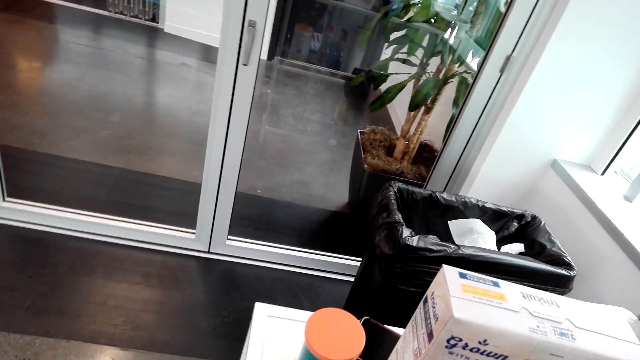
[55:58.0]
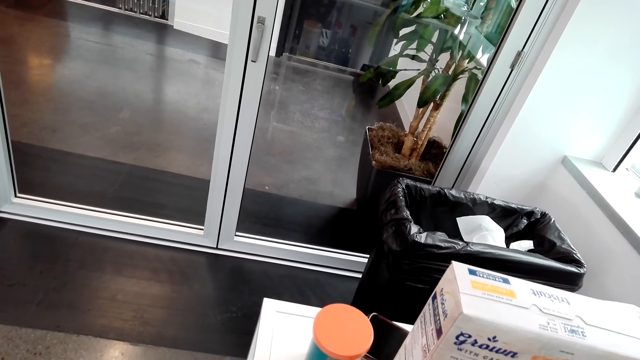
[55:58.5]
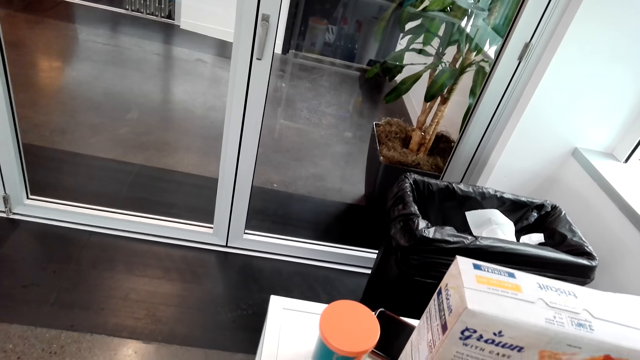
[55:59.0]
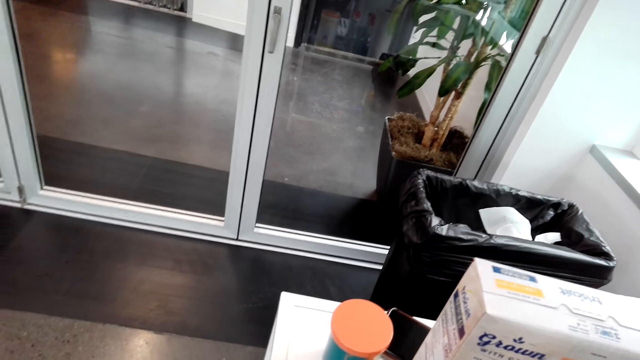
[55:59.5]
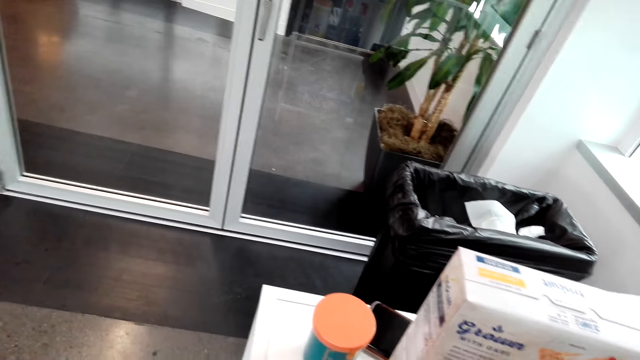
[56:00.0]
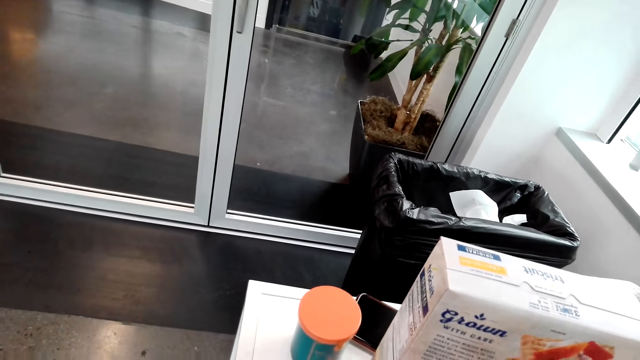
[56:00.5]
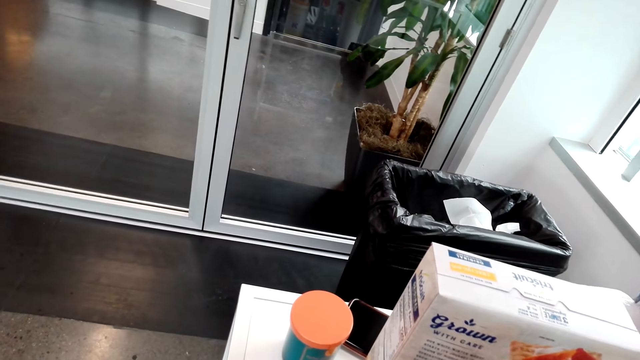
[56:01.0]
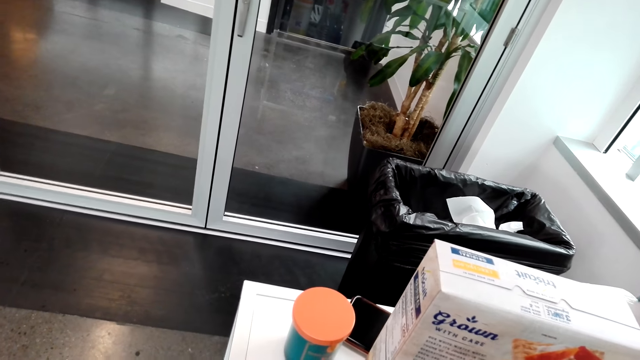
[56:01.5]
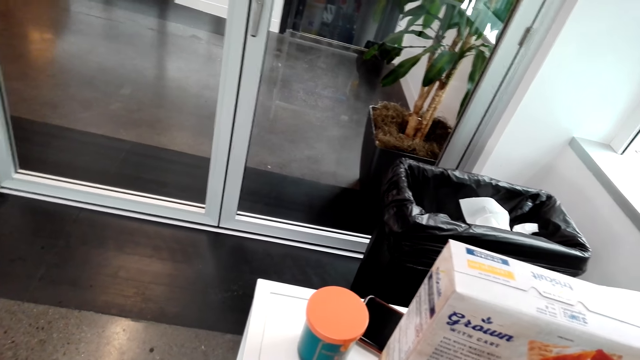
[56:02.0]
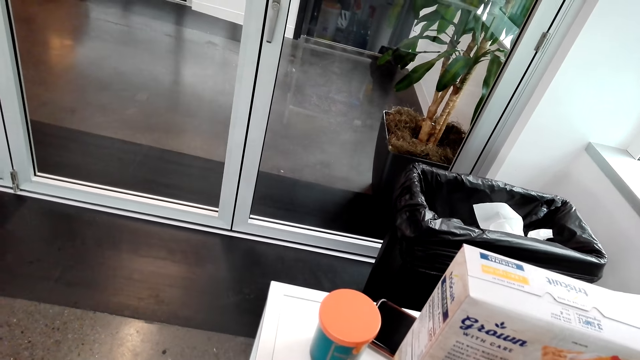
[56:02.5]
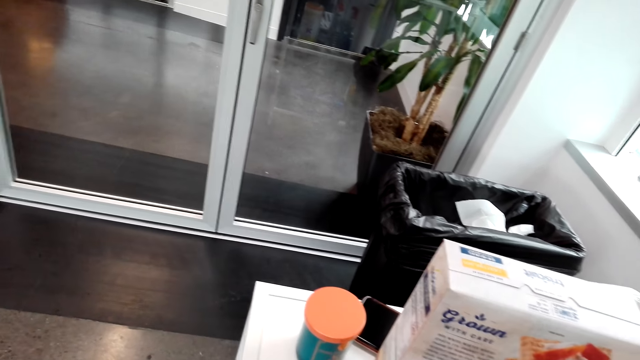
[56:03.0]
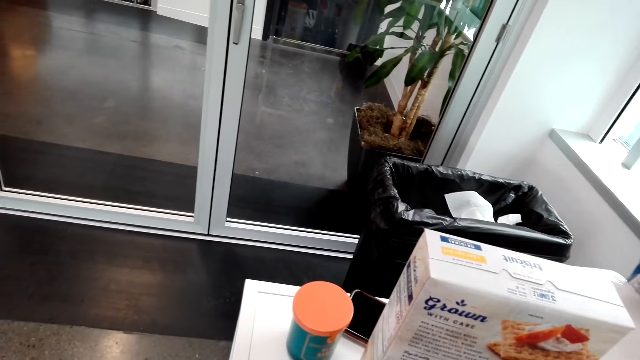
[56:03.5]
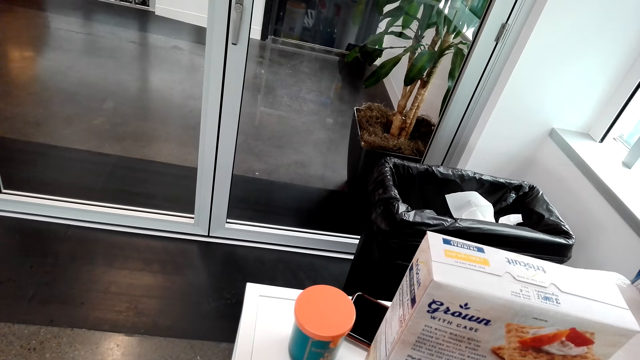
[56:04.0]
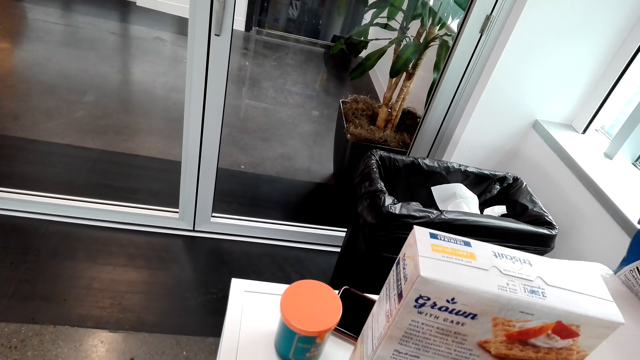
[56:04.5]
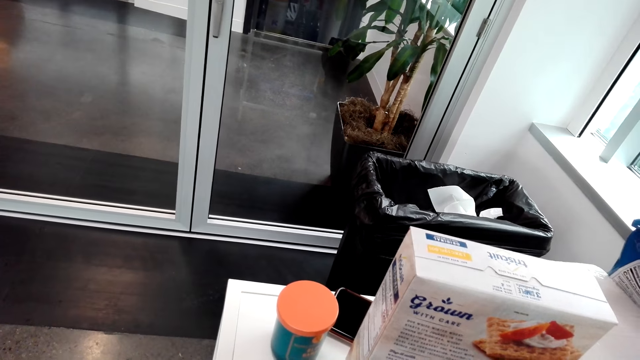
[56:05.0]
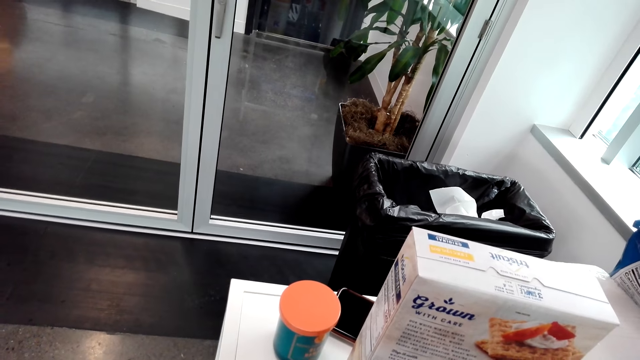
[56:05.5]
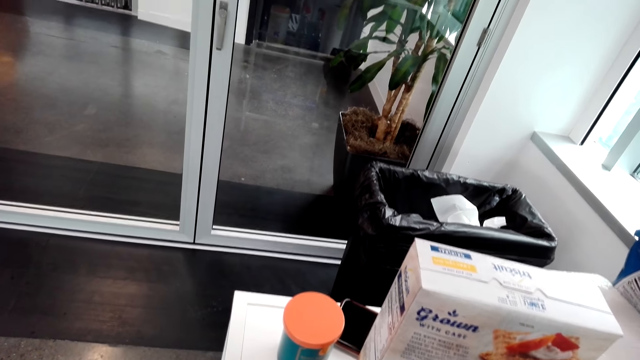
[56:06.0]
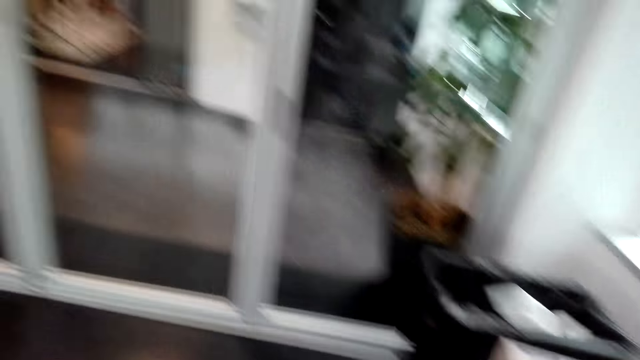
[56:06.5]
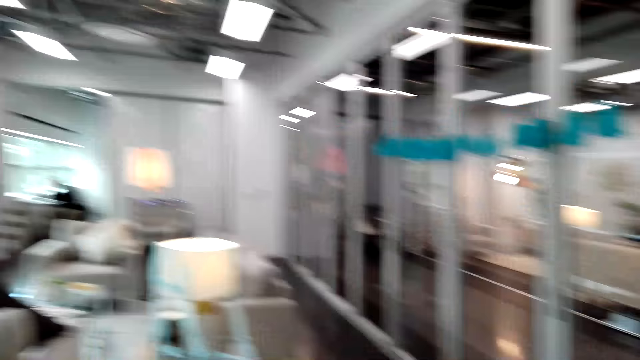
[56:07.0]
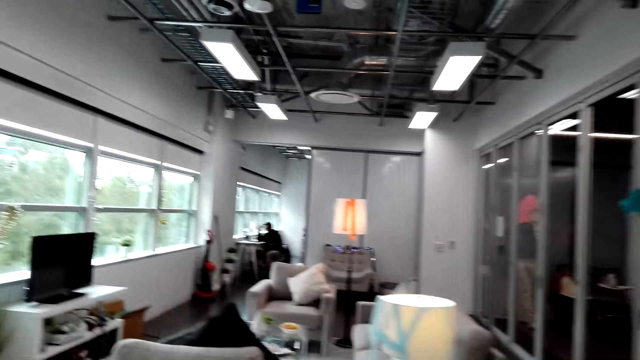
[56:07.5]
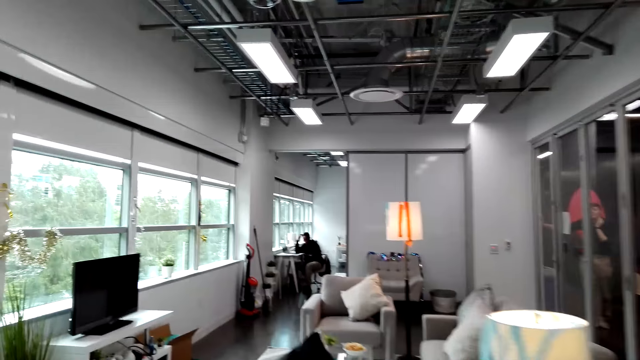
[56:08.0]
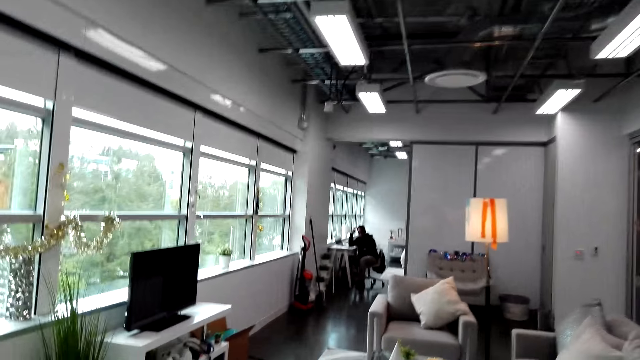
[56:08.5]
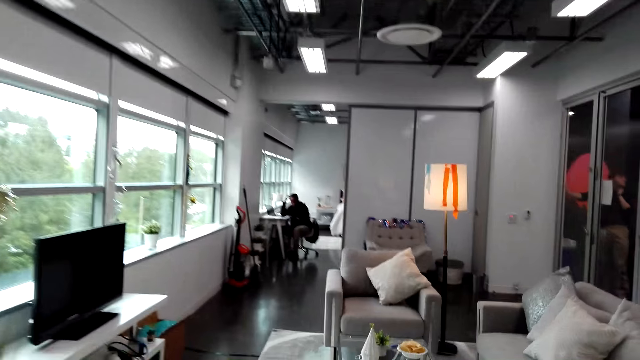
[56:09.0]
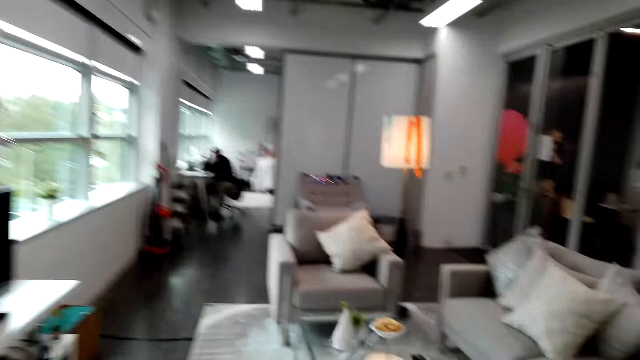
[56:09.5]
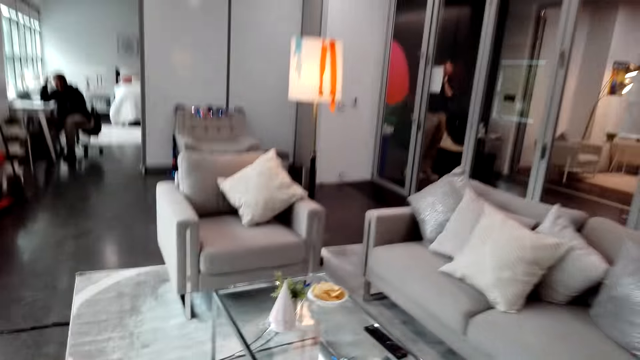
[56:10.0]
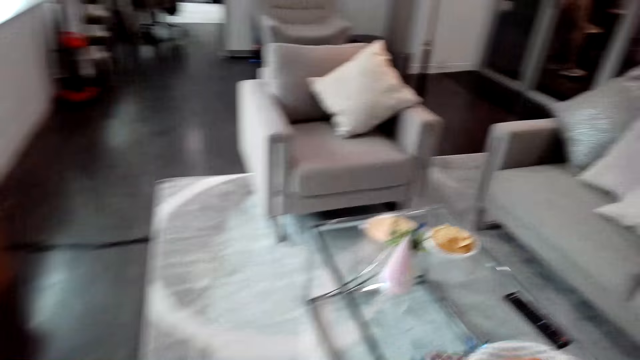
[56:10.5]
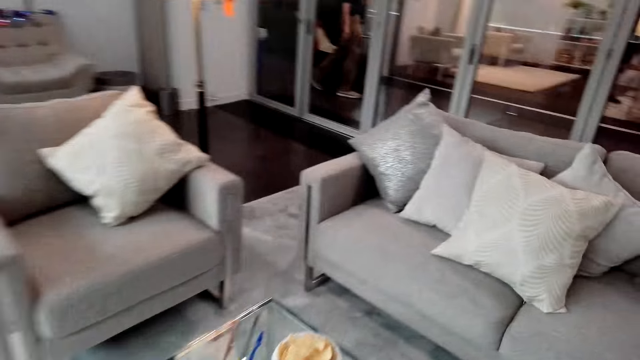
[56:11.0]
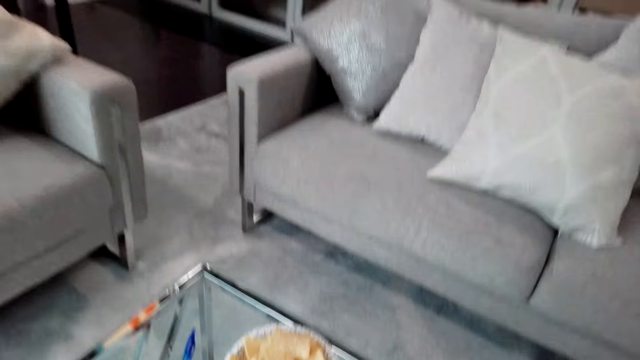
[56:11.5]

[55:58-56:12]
The camera wearer does something. They turn around. They walk in the house.

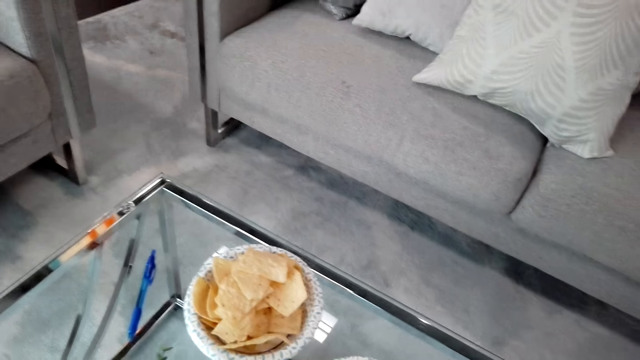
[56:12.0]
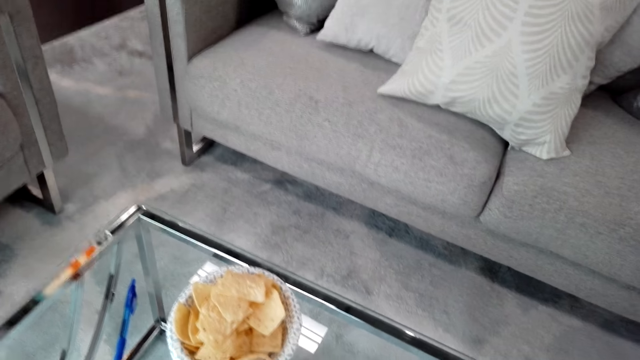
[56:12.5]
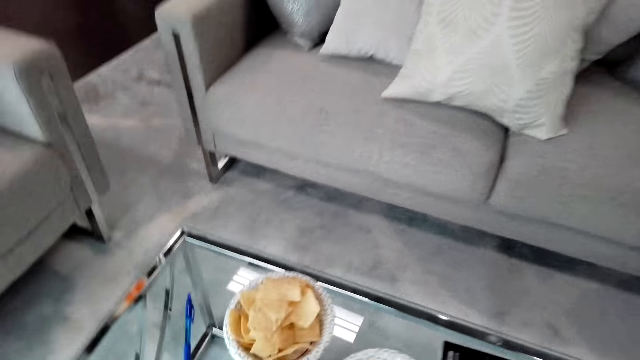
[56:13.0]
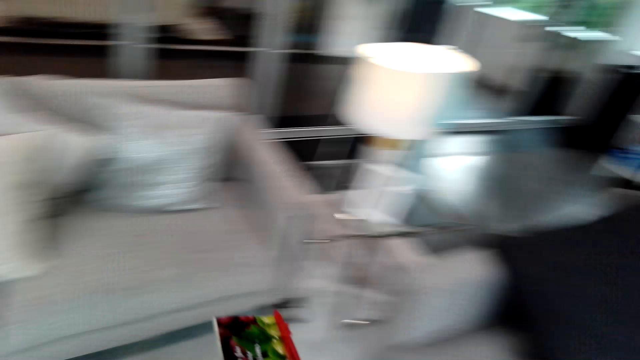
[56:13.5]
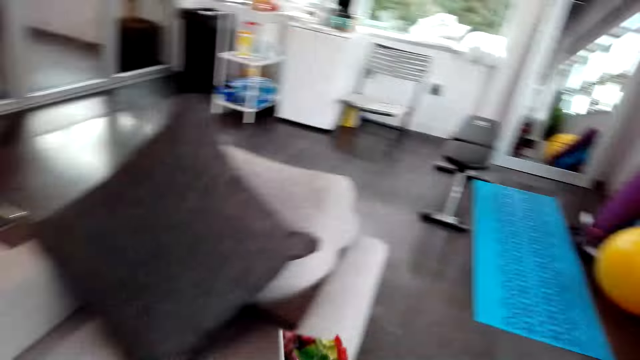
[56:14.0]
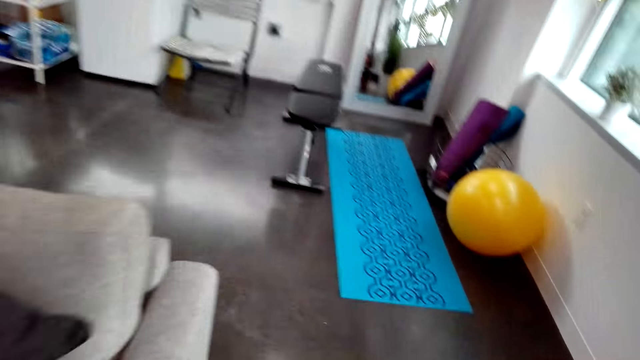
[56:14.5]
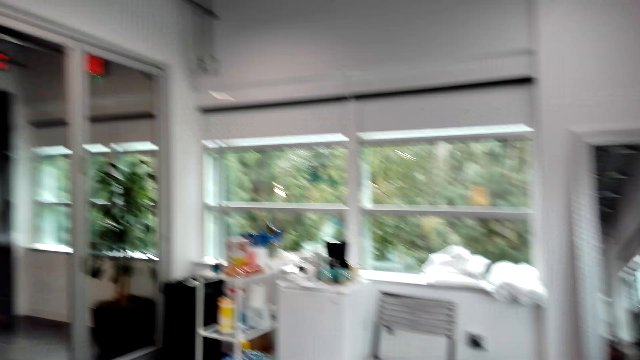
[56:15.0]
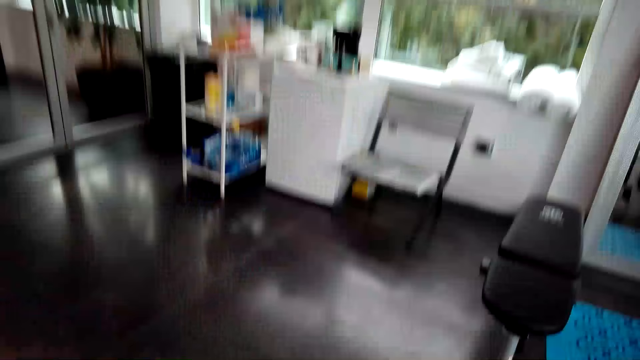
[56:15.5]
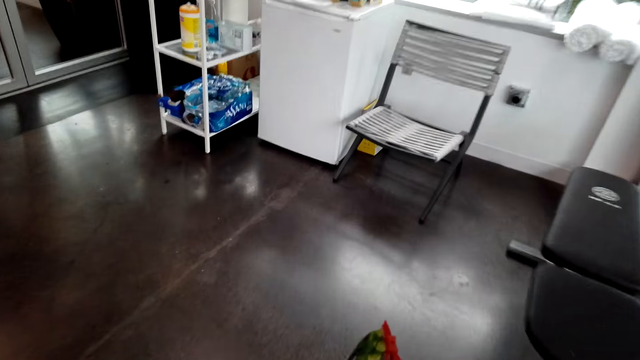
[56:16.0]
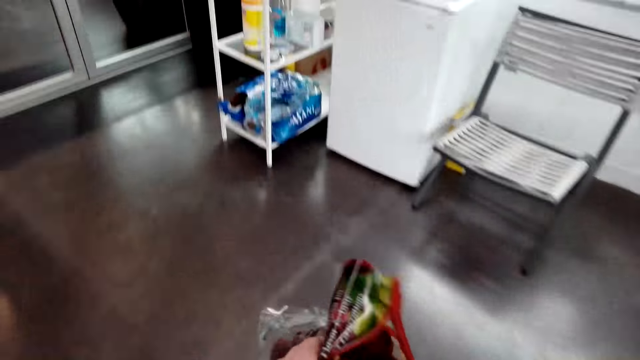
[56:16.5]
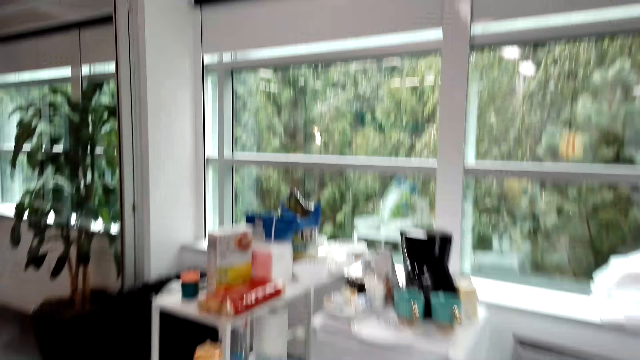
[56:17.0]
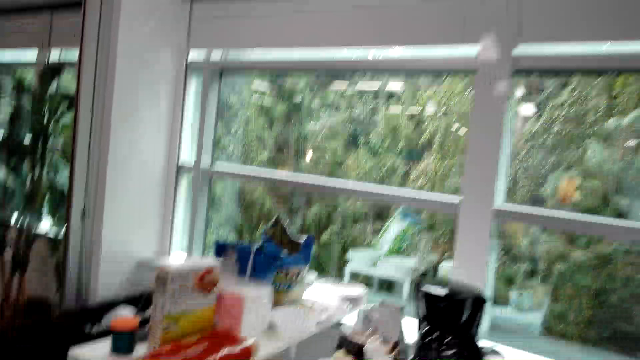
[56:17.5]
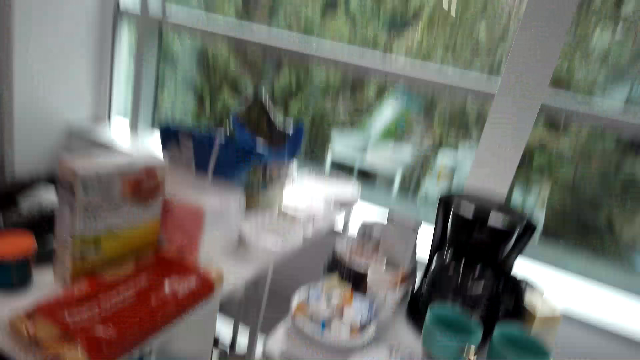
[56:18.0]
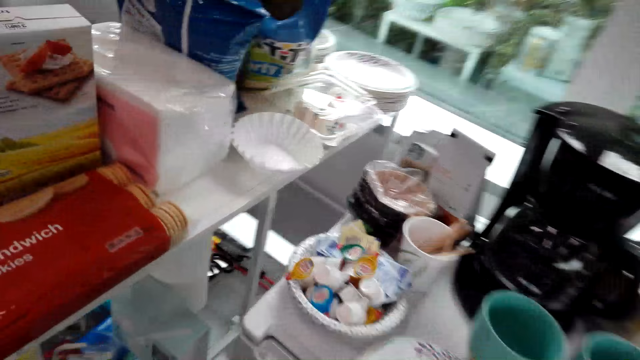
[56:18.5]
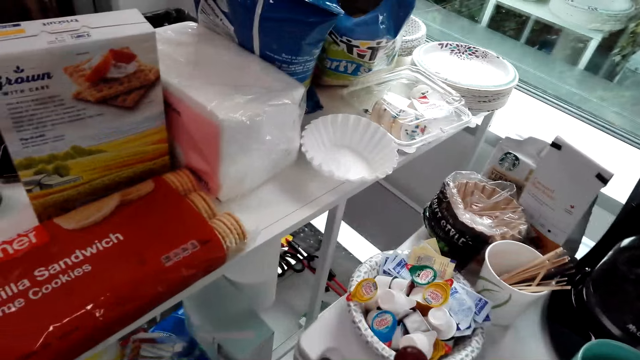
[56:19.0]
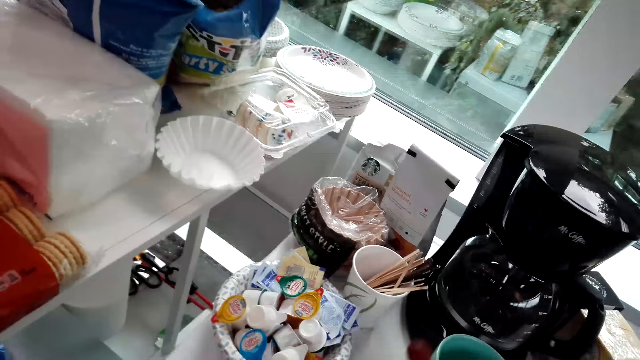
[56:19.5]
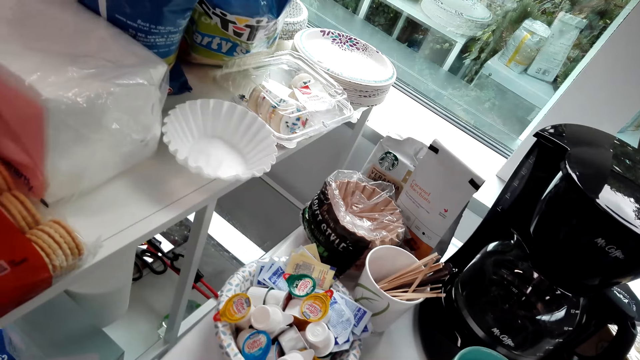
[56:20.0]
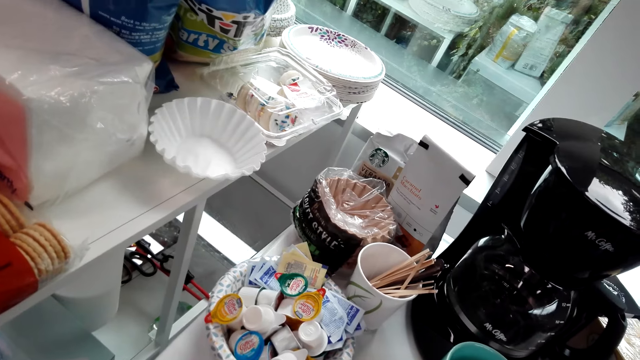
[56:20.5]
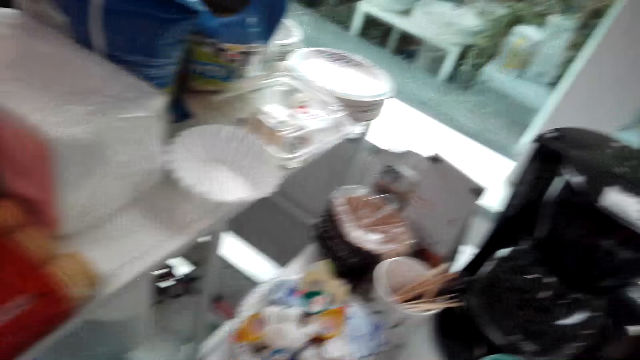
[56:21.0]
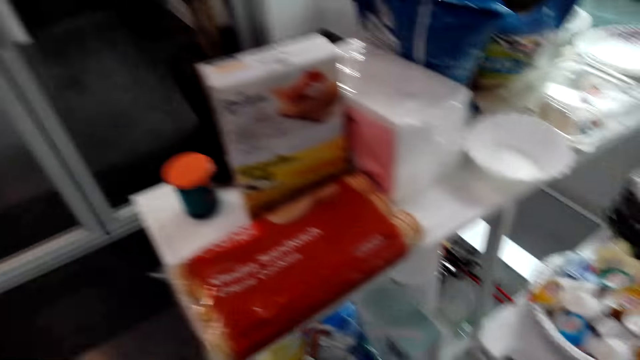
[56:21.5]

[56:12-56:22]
The camera wearer does something. They turn around. They pick up the sachet. They walk around the house. They do something. They do something again.
